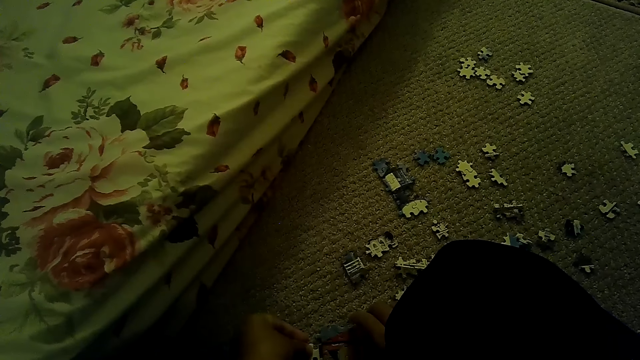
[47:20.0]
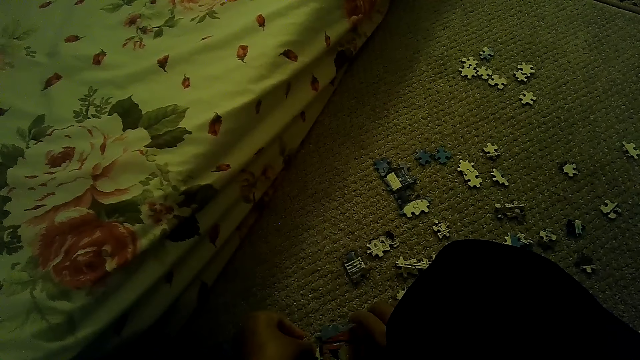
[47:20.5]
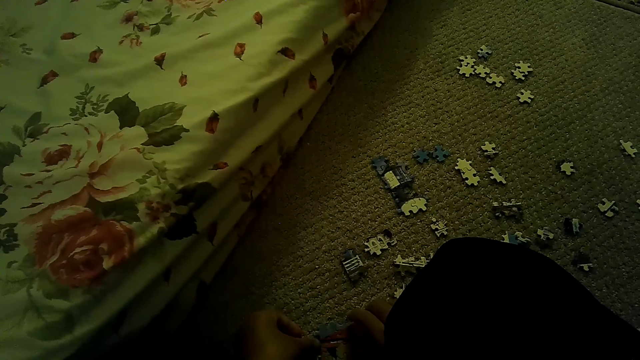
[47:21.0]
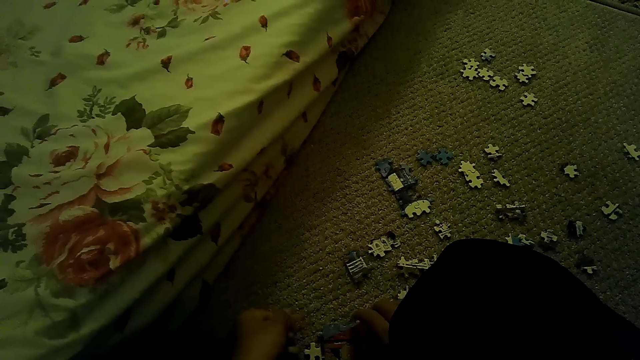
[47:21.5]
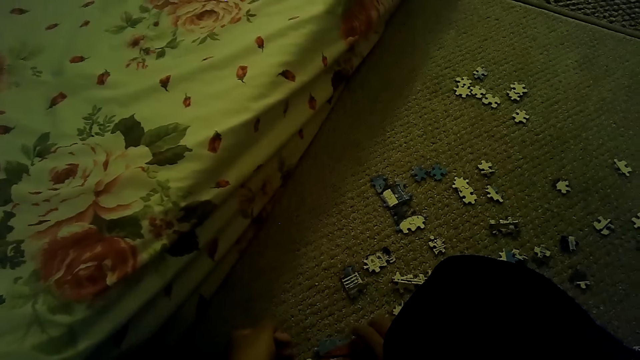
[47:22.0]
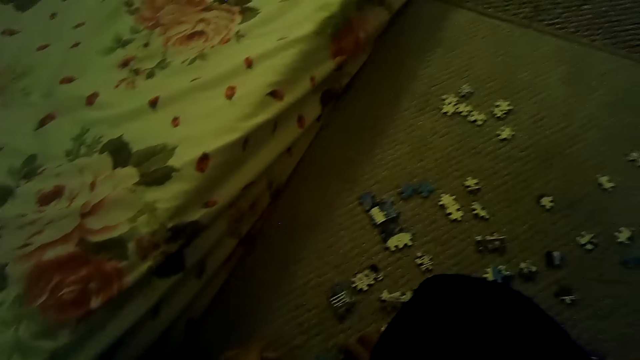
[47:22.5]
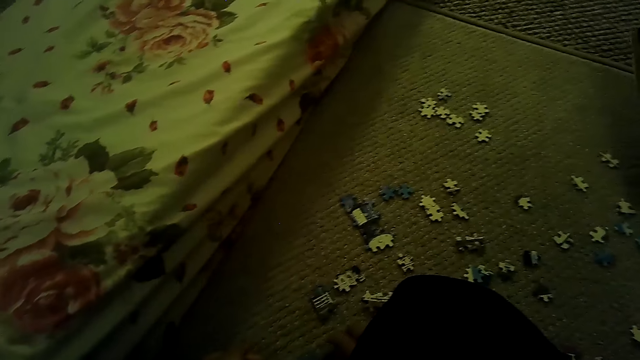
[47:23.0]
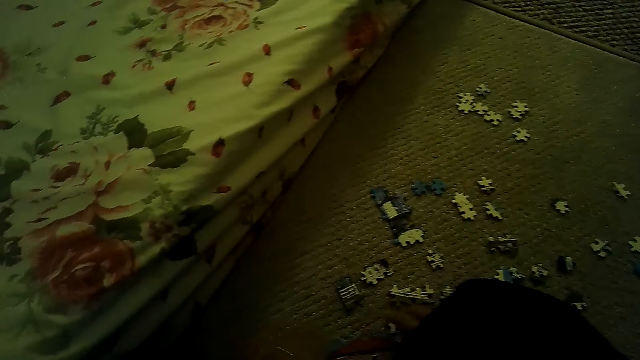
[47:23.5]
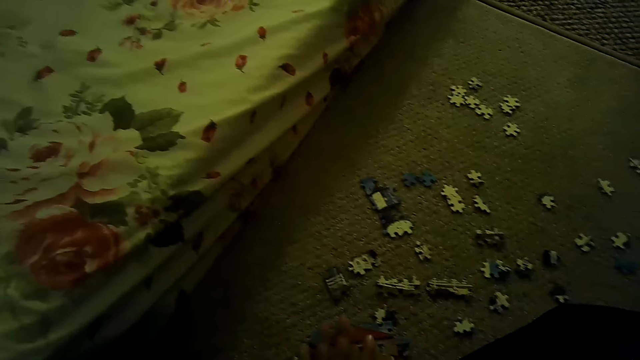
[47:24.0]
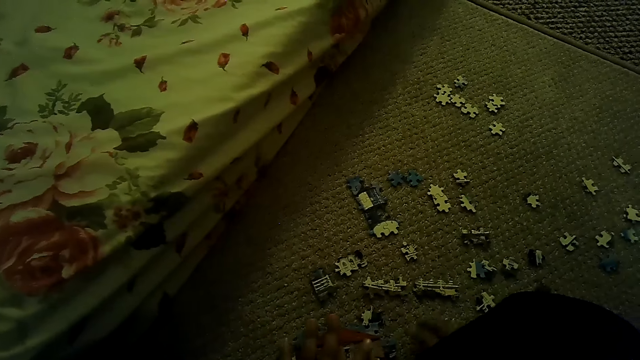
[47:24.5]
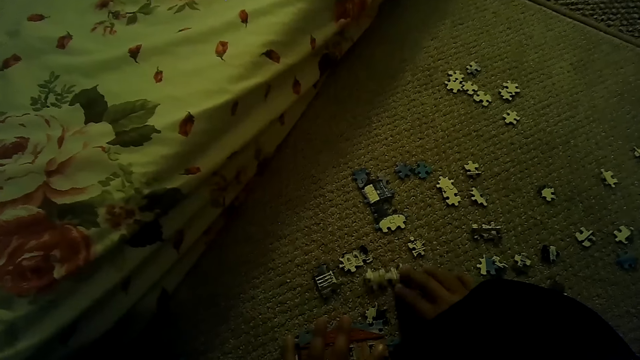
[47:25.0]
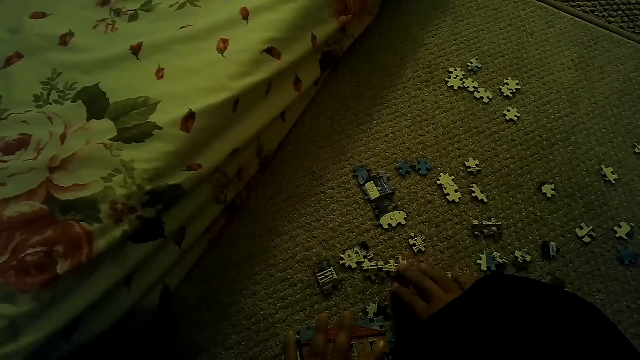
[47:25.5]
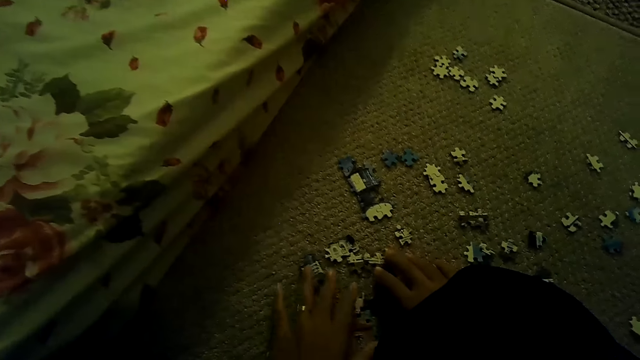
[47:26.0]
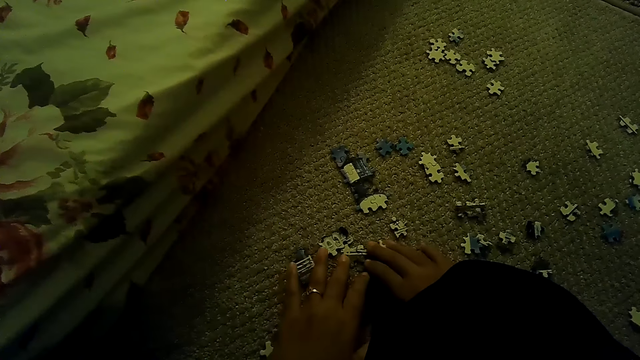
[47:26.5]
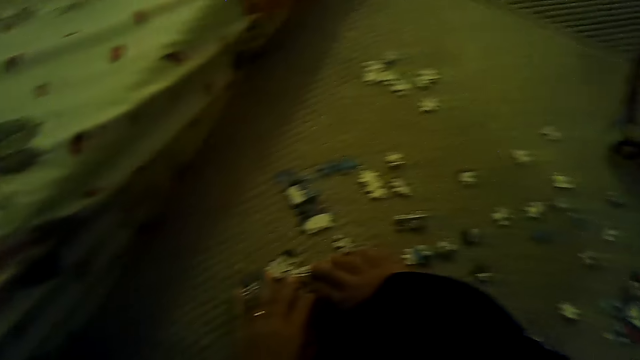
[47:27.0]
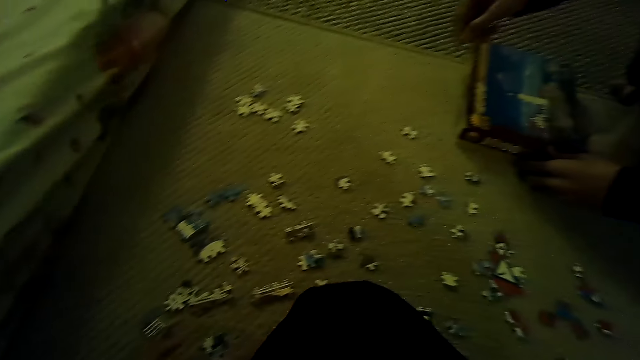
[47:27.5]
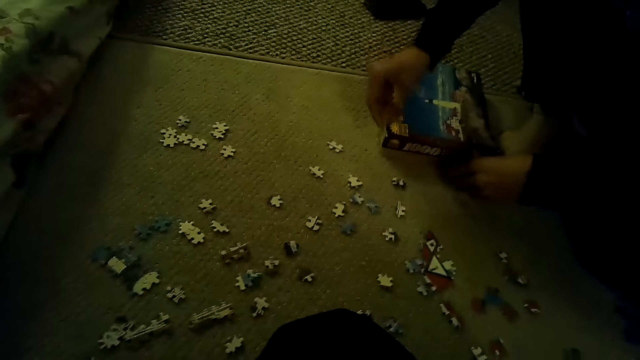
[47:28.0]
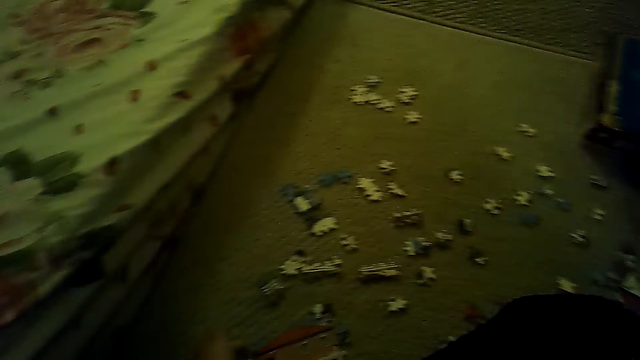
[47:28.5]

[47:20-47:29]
The camera wearer fixes the puzzle pieces. They move the puzzle.

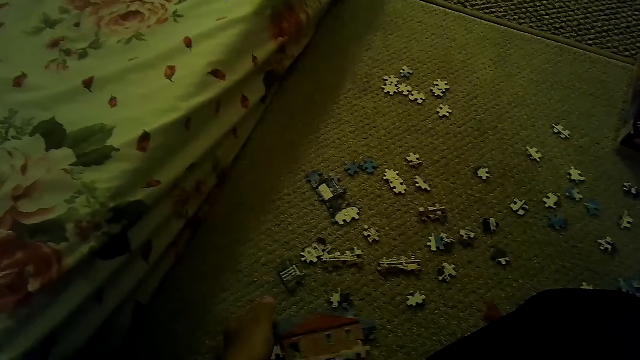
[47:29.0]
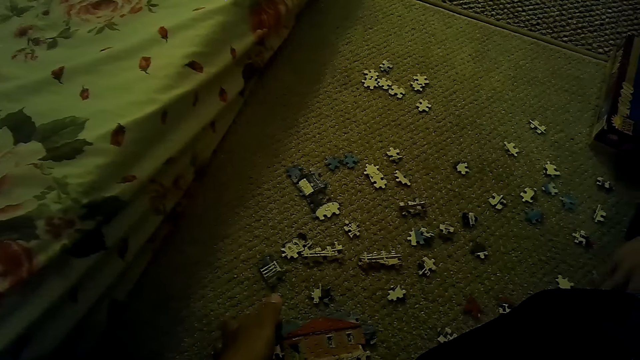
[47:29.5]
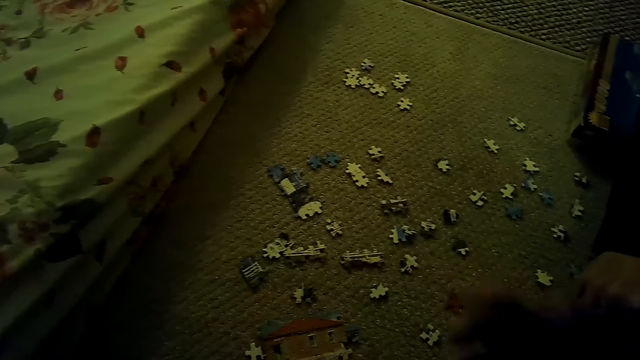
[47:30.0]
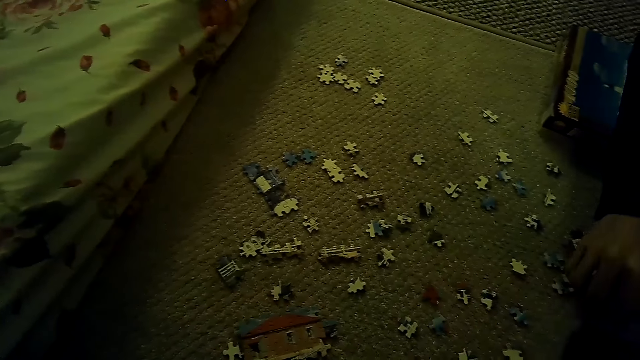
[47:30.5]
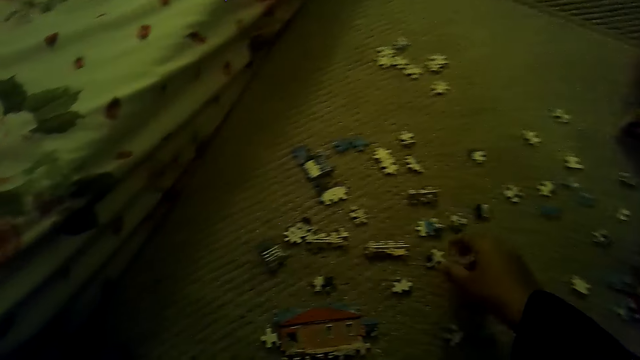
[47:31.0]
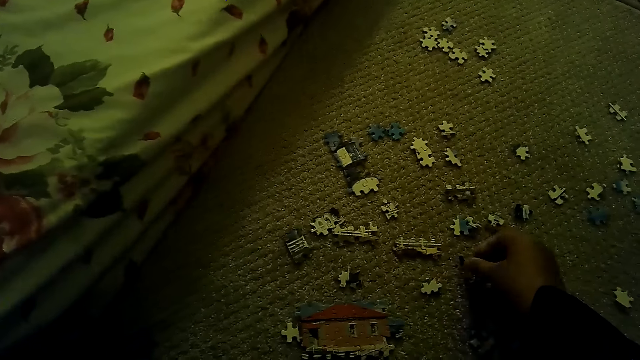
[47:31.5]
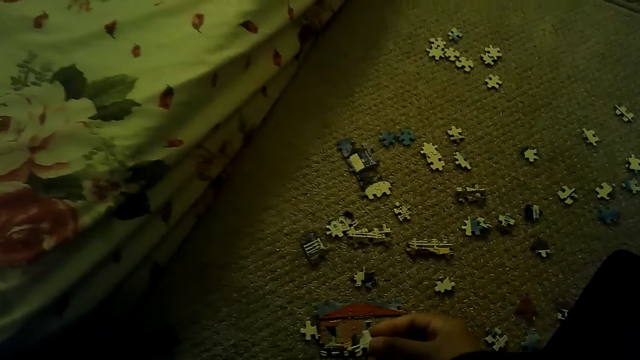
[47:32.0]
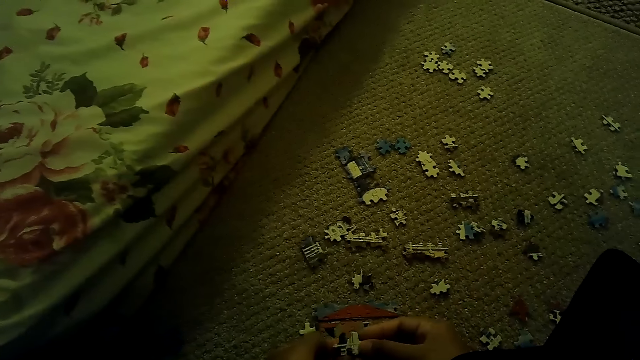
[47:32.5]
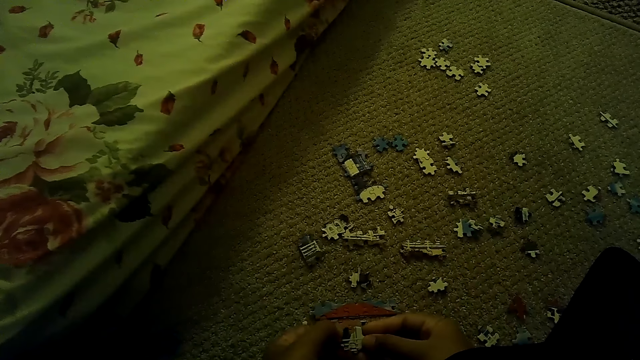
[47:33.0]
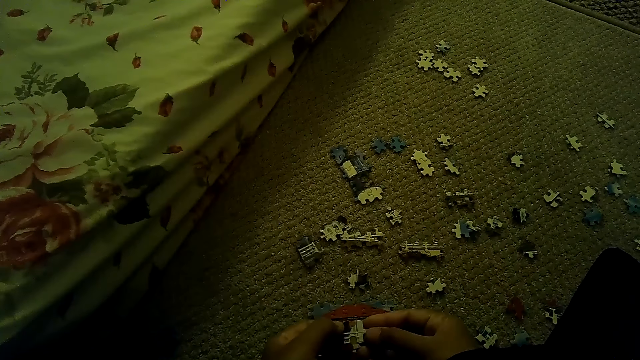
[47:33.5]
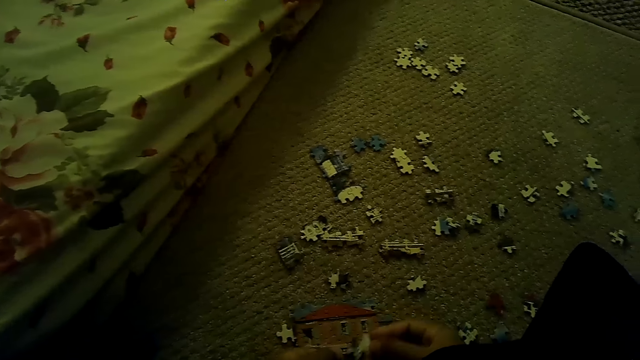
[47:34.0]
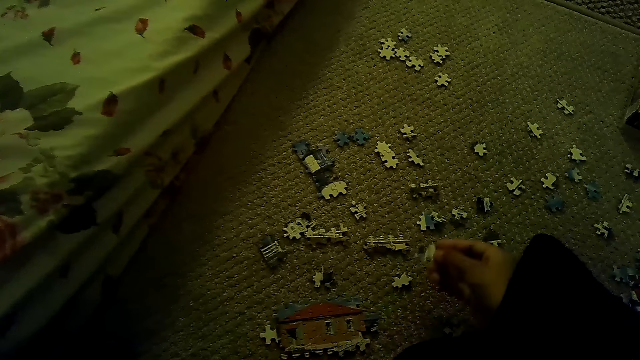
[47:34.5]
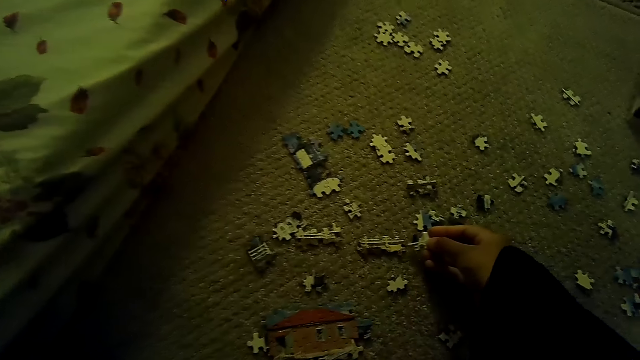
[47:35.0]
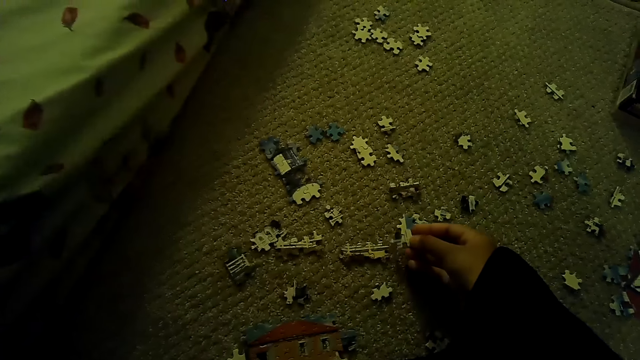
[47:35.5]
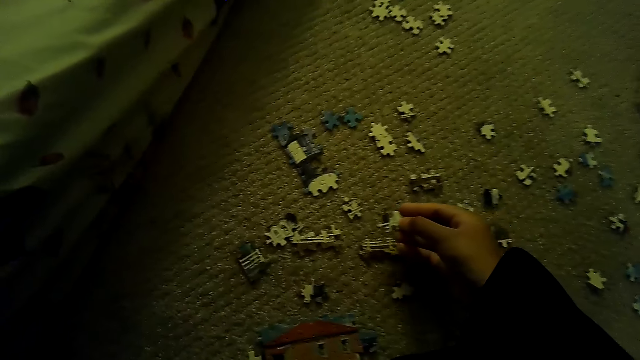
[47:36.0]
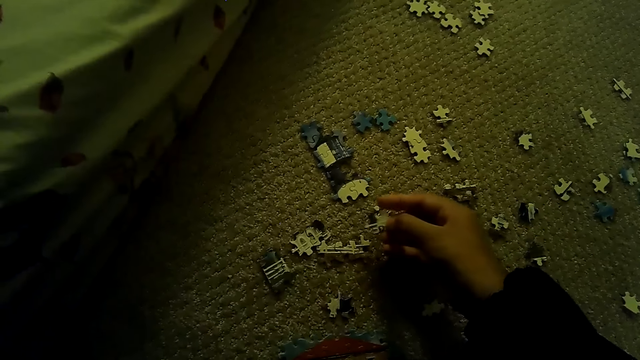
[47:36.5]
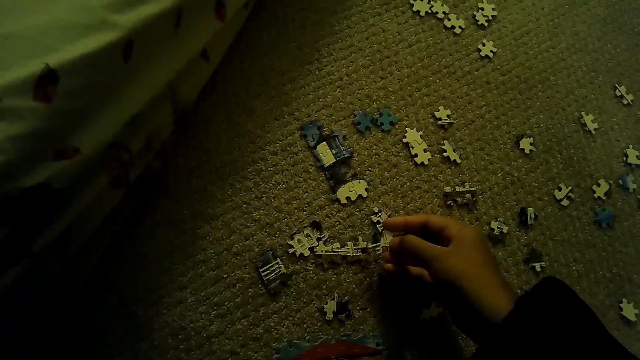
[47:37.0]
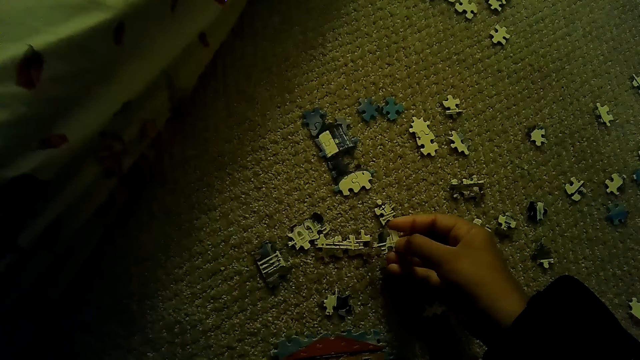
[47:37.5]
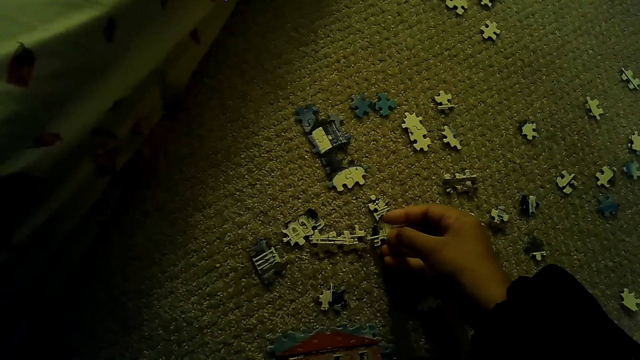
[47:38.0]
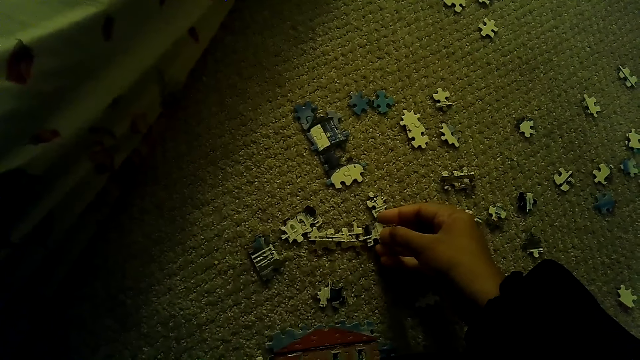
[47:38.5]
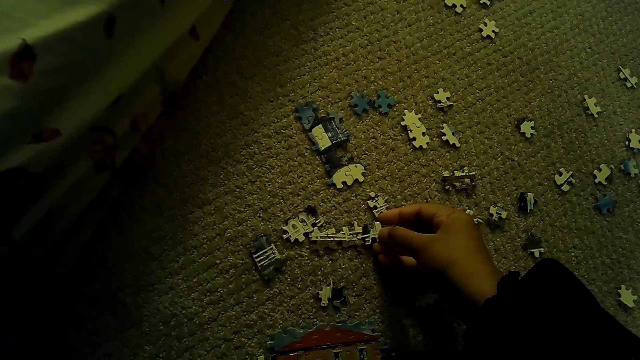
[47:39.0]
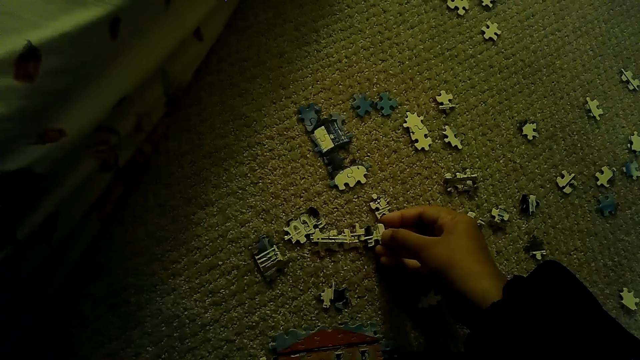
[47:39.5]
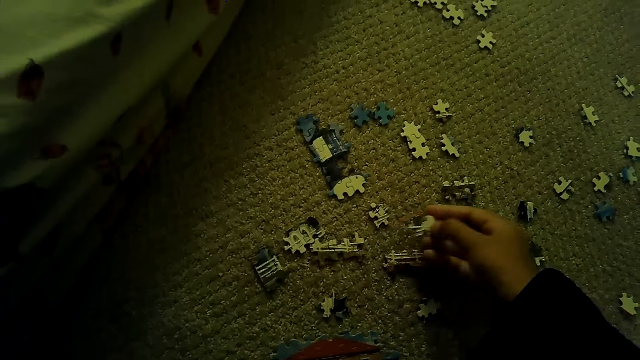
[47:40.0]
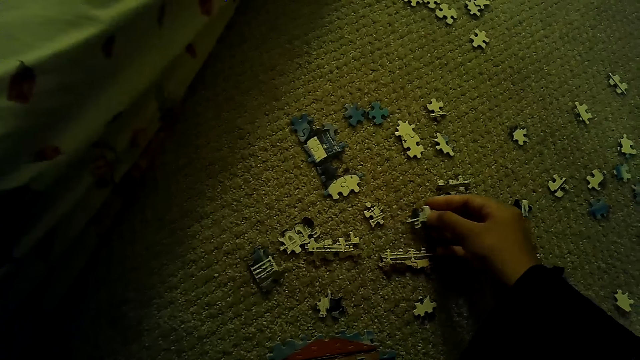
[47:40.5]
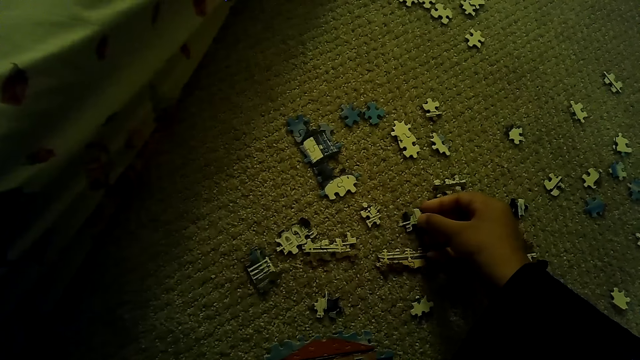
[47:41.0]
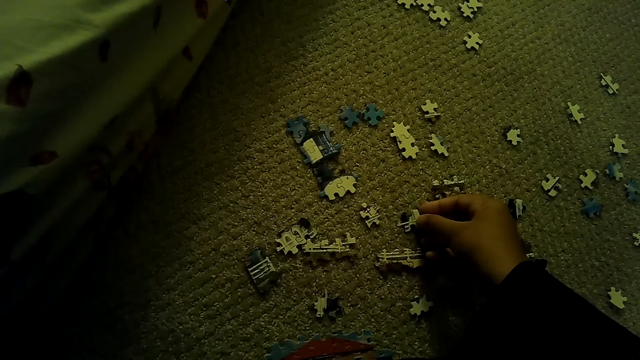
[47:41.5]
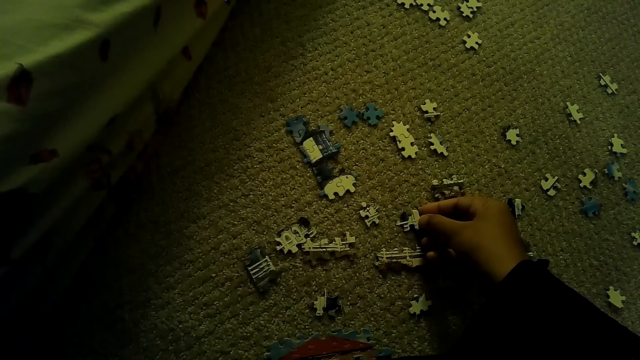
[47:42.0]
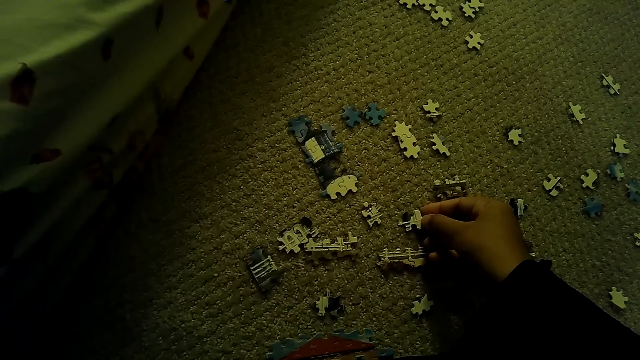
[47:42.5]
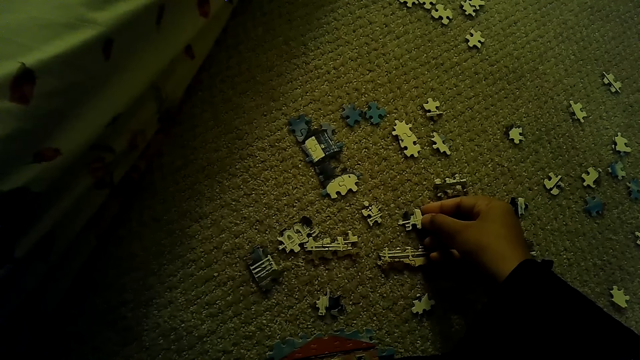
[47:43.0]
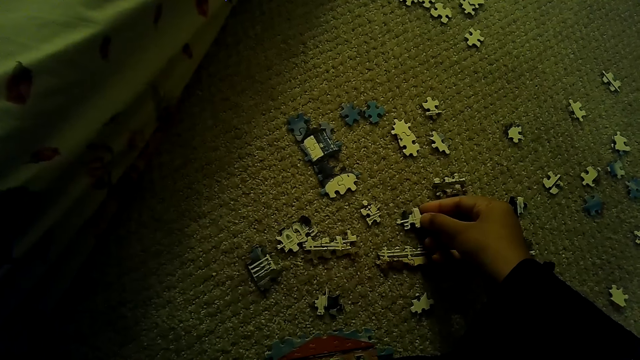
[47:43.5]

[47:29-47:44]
The camera wearer picks up a puzzle piece. They fix the puzzle pieces.
